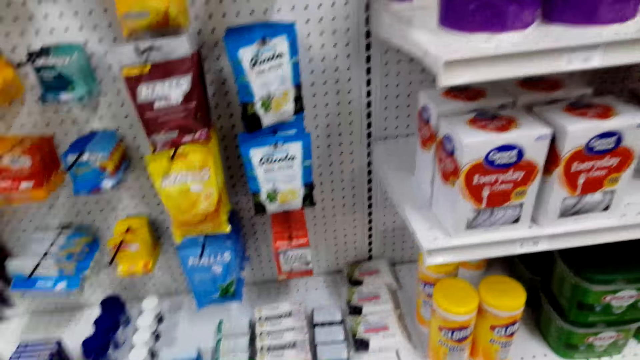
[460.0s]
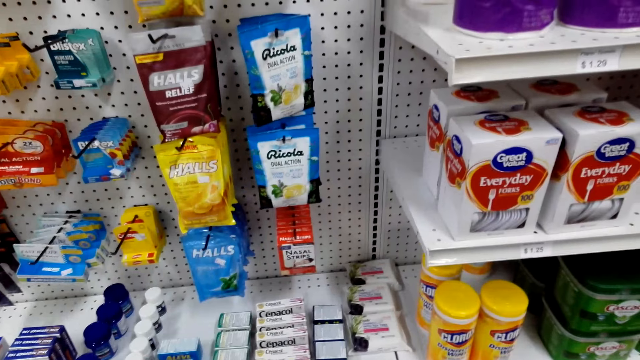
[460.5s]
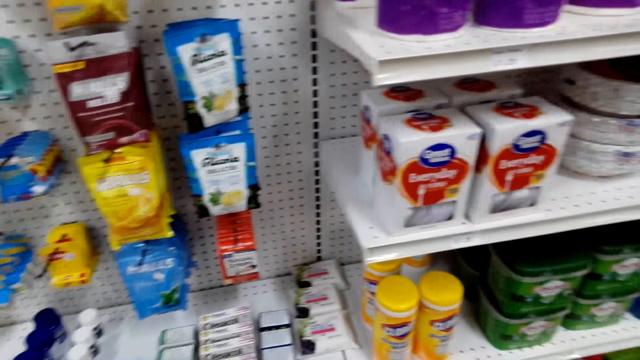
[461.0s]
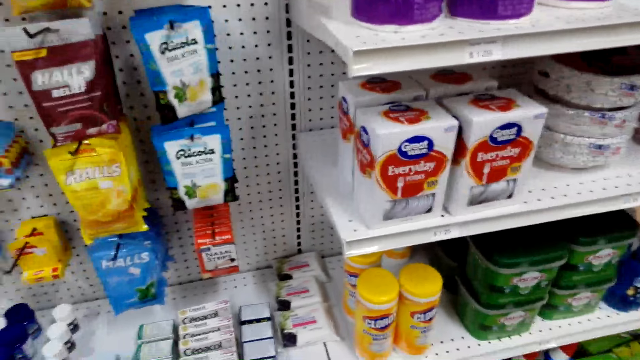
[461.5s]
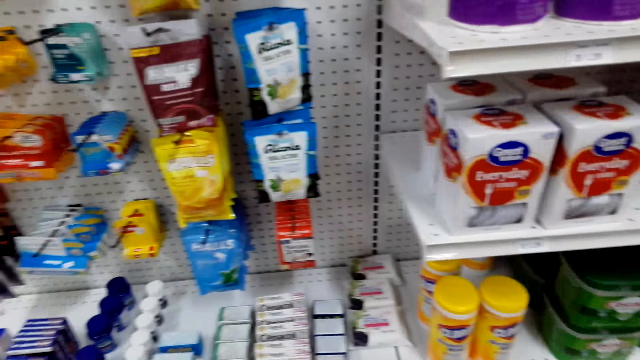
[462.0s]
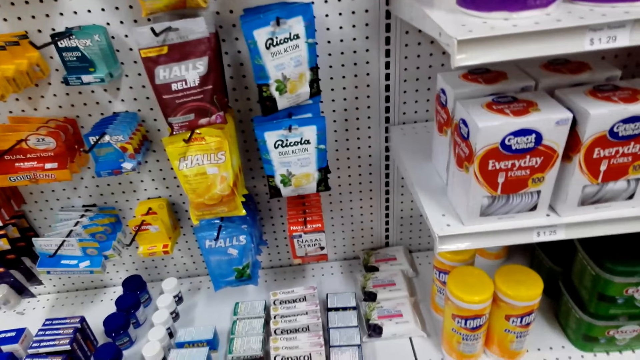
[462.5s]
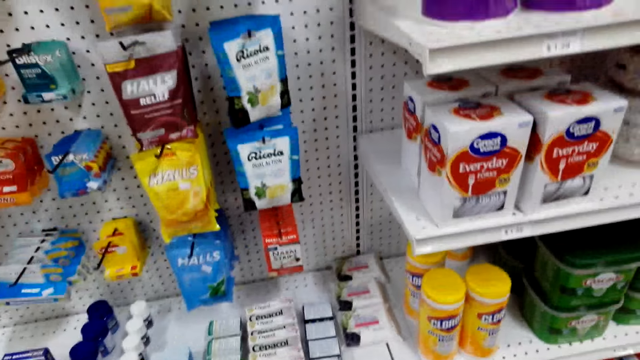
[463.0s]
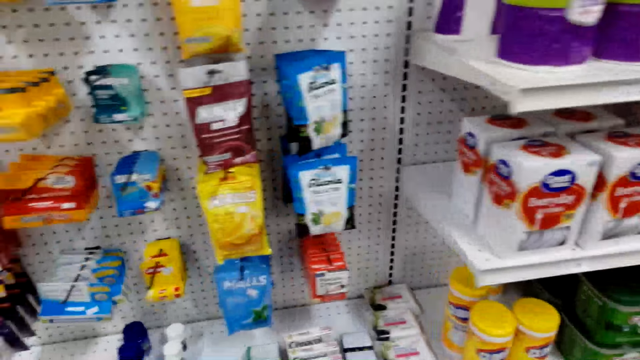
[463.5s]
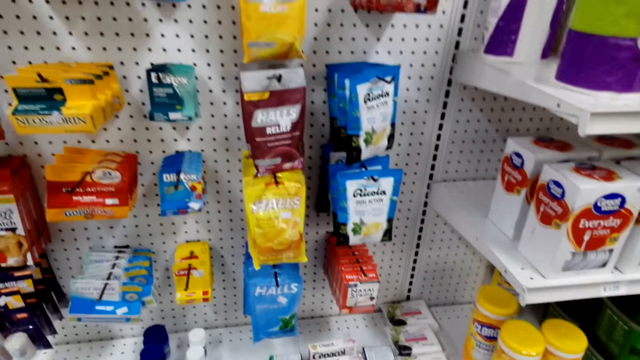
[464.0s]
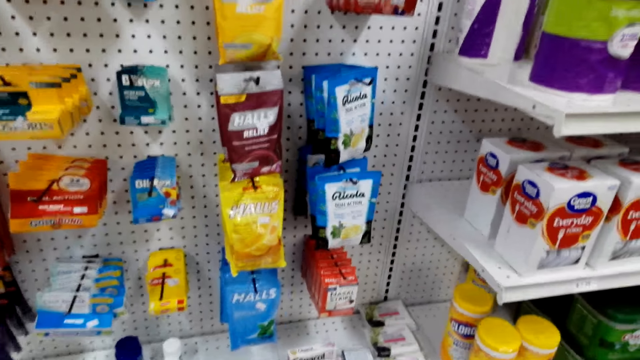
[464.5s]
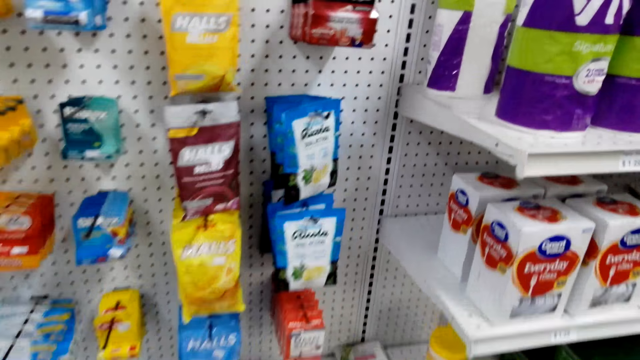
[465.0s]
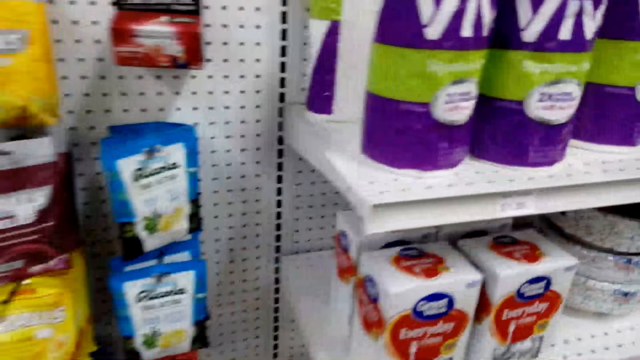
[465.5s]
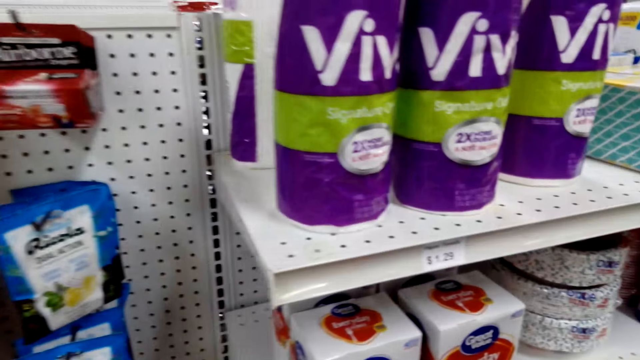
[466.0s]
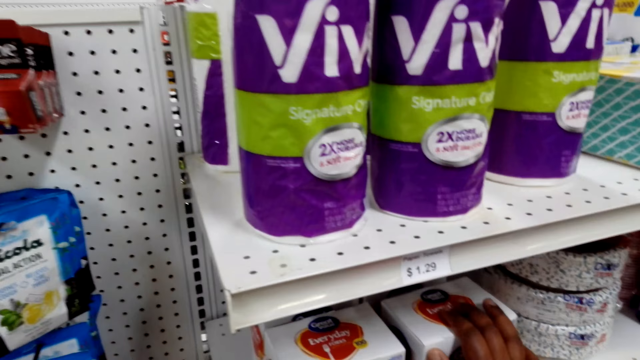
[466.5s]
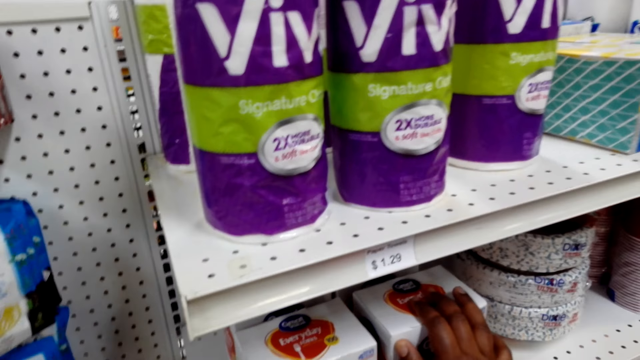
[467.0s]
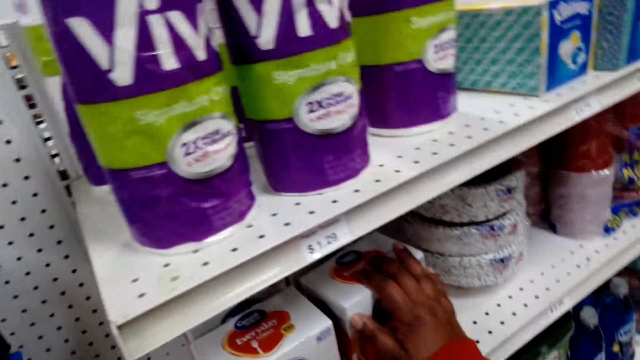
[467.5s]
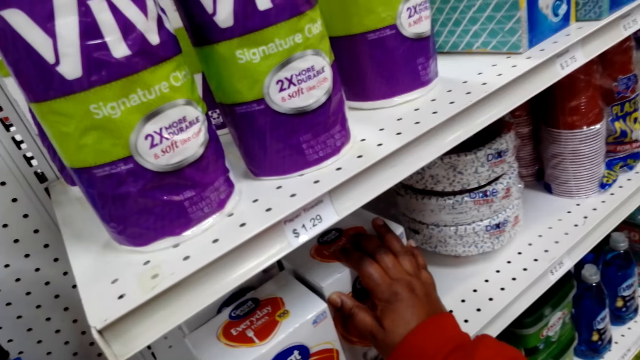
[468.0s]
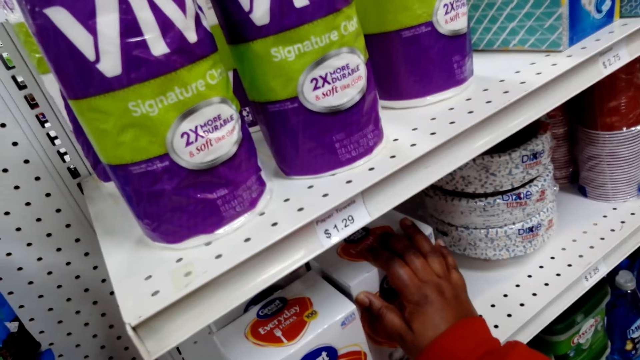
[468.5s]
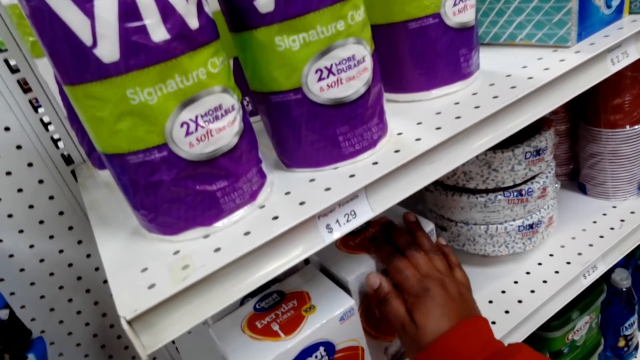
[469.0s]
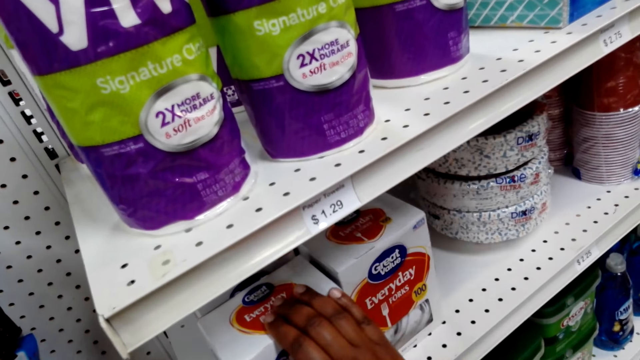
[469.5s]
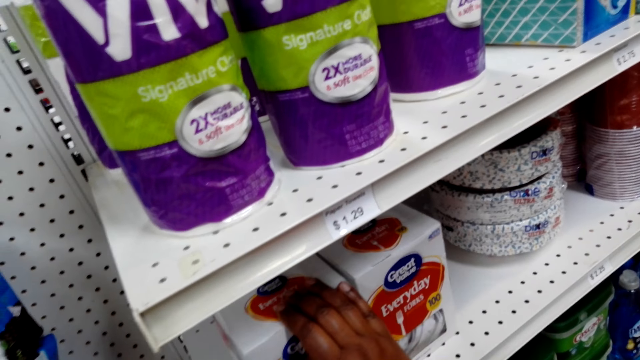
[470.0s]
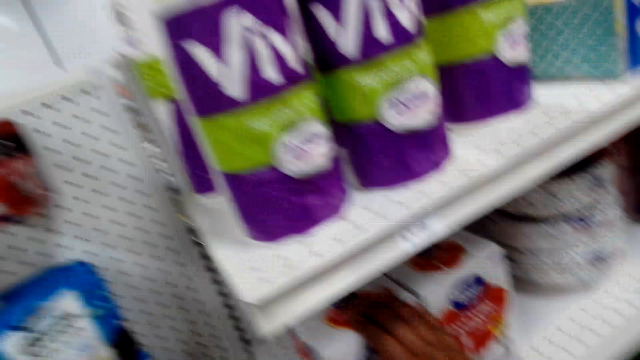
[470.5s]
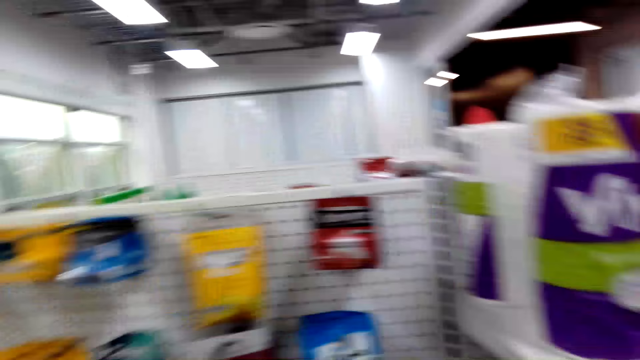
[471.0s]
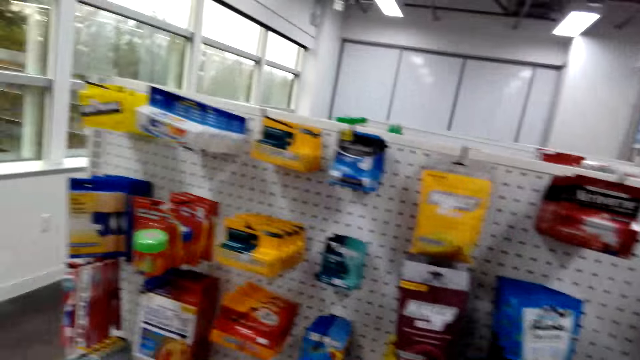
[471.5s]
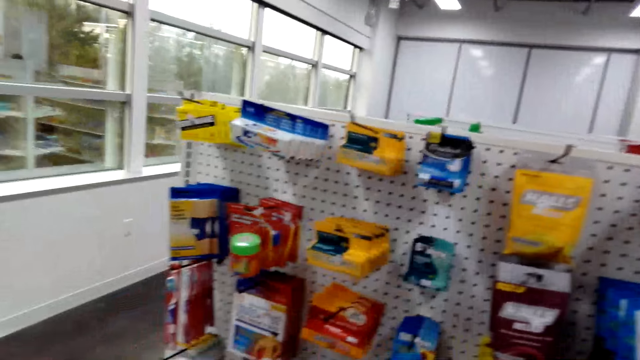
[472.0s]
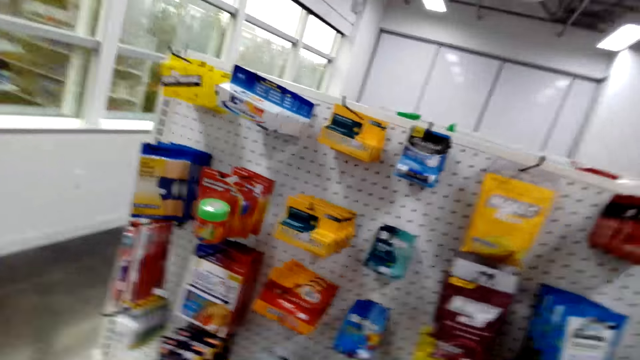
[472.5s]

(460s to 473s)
The camera wearer stops at the Vaseline petroleum jelly shelf. They look around. They touch a box of yoghurt.

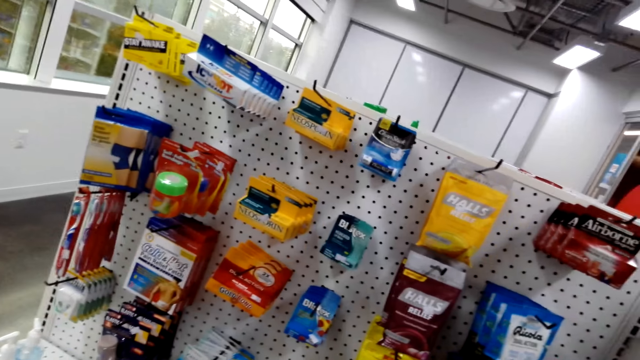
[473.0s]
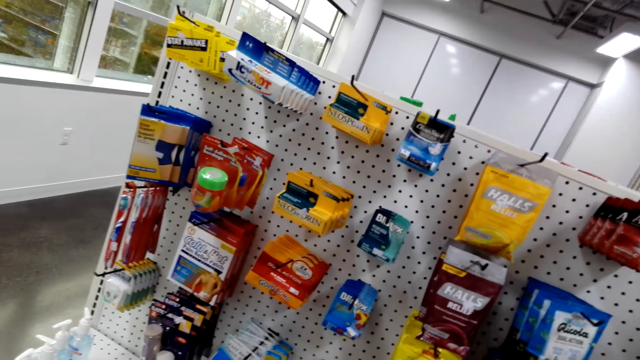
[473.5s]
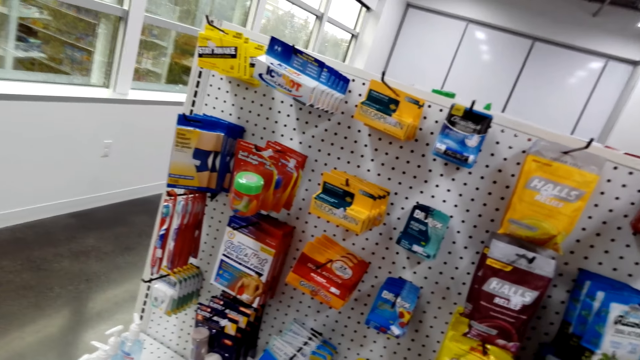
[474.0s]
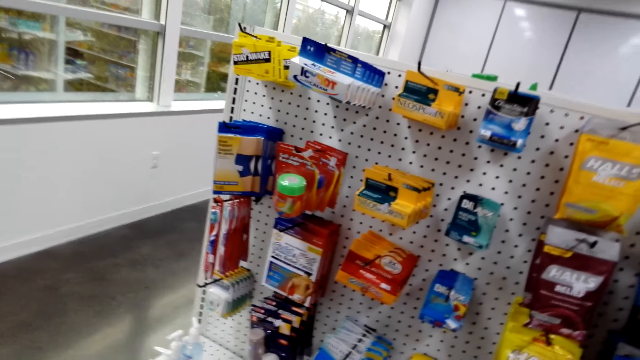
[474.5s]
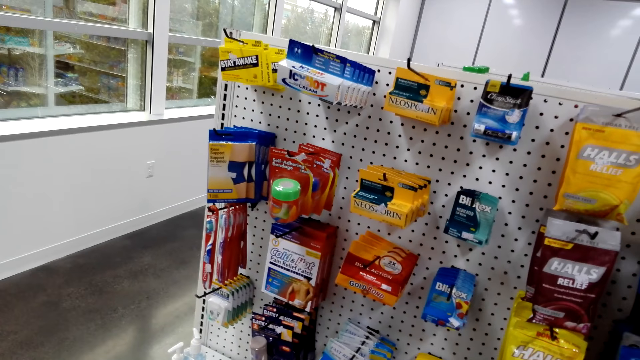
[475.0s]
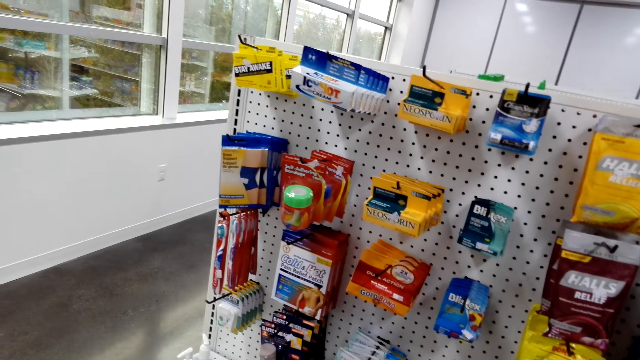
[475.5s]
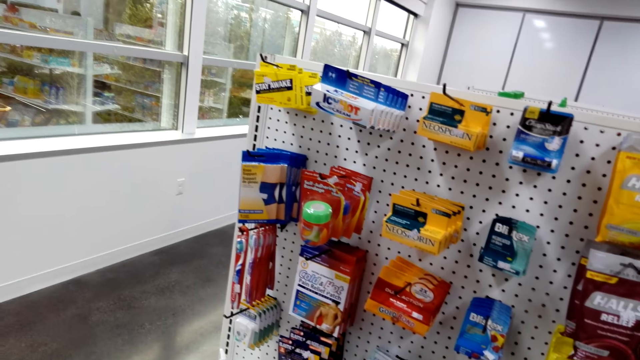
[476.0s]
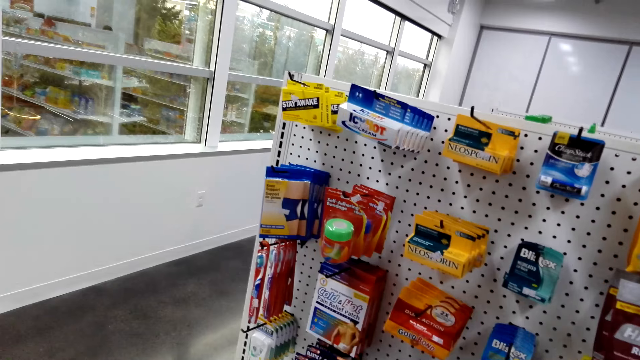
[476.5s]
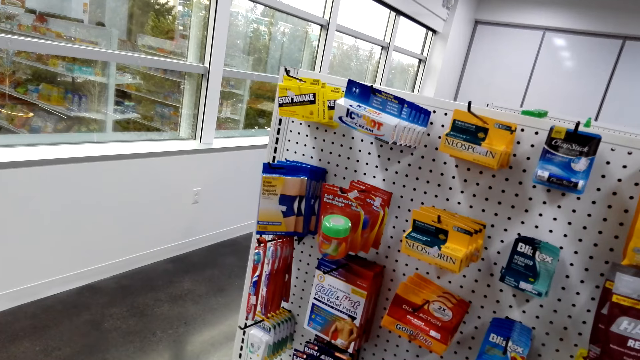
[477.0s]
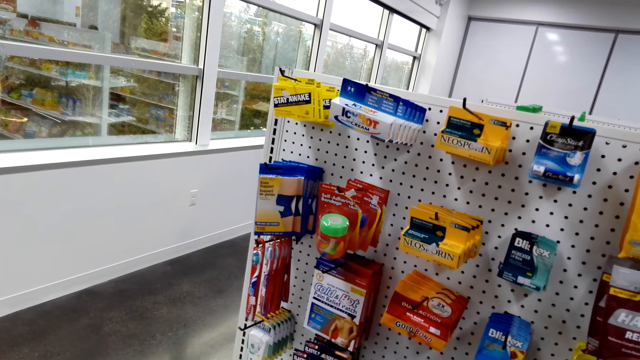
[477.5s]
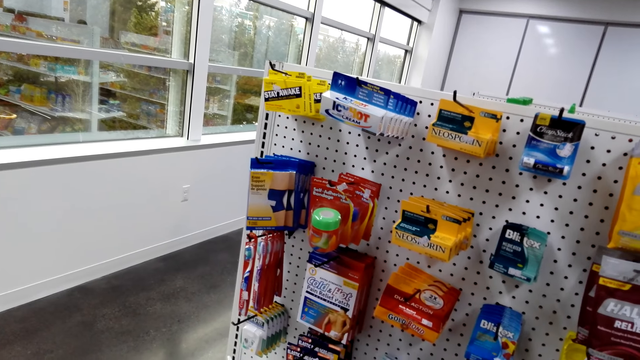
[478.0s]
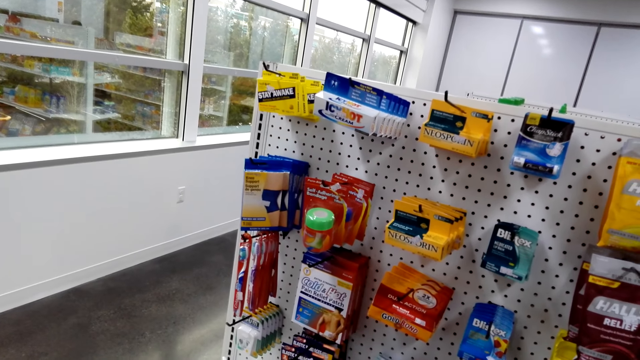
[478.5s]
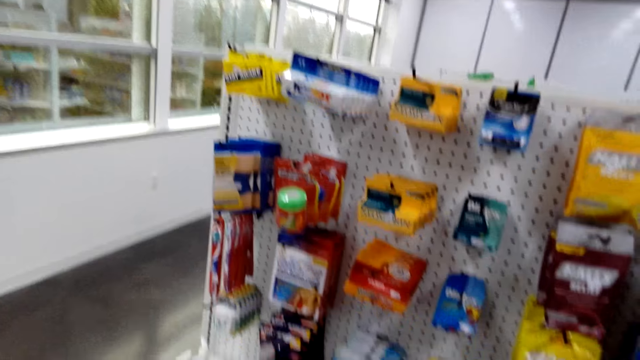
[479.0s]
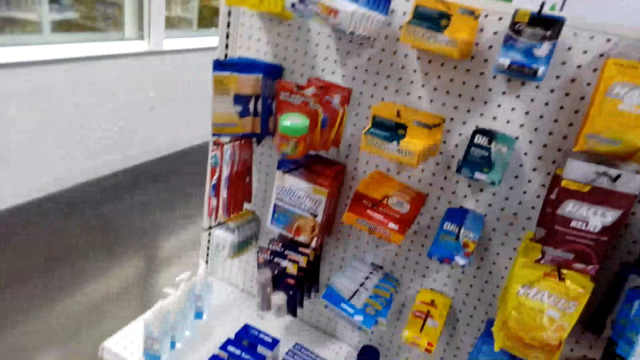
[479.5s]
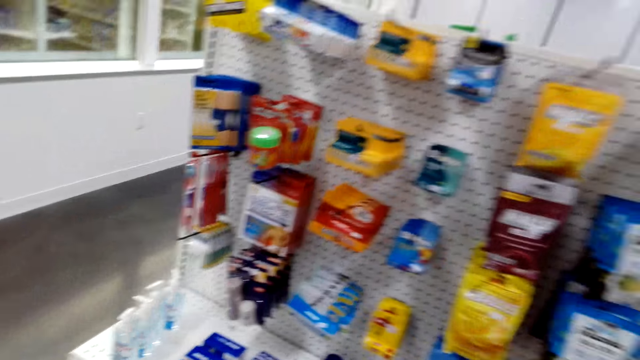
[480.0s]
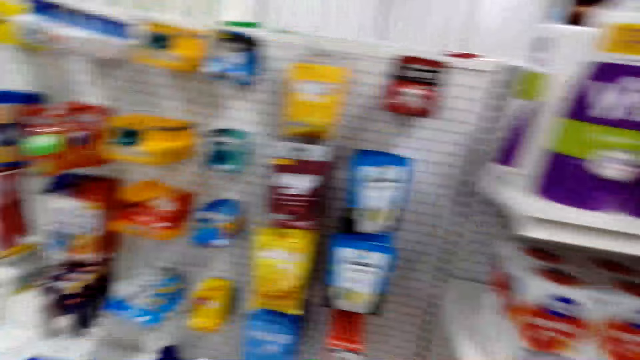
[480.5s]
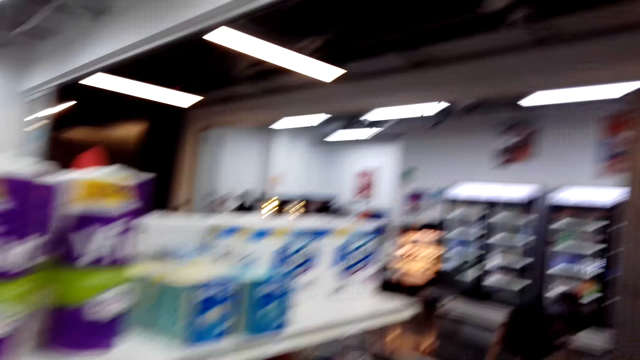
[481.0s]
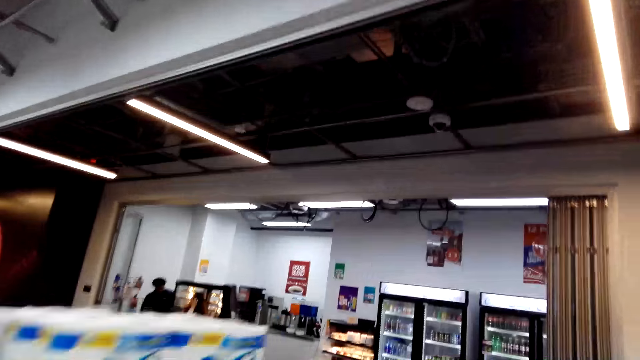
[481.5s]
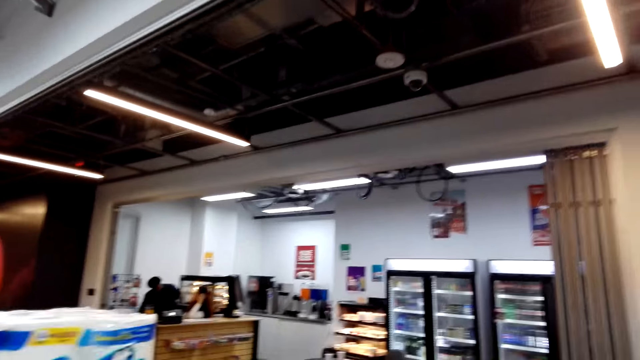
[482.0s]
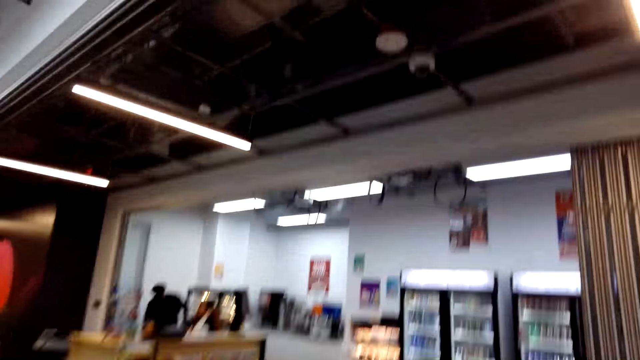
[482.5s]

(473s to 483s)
The camera wearer looks around.
